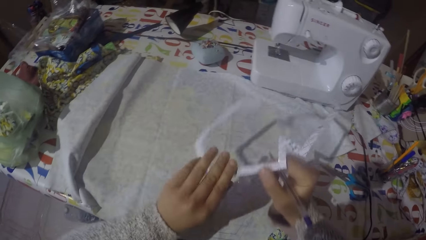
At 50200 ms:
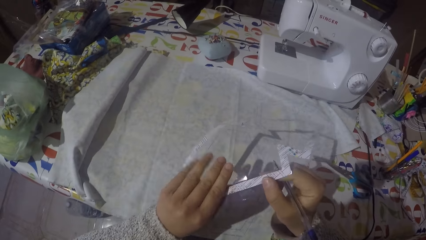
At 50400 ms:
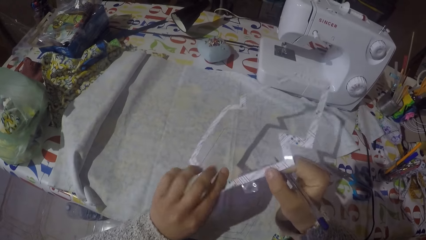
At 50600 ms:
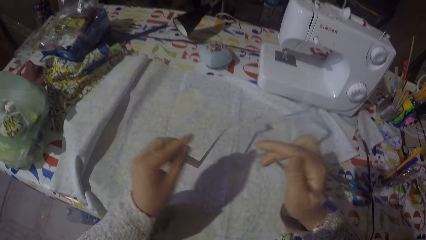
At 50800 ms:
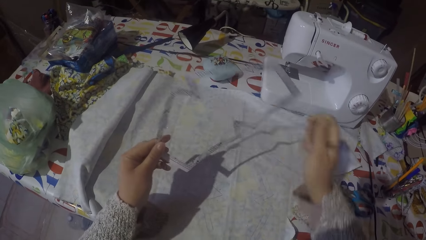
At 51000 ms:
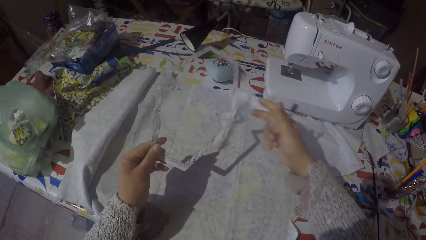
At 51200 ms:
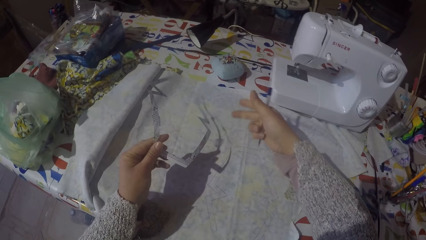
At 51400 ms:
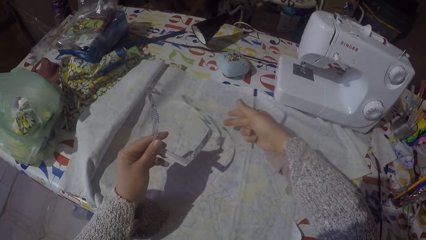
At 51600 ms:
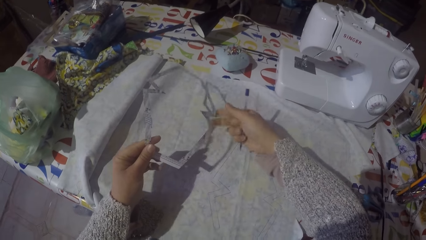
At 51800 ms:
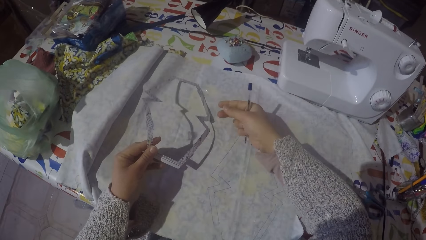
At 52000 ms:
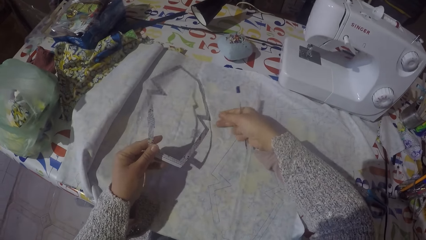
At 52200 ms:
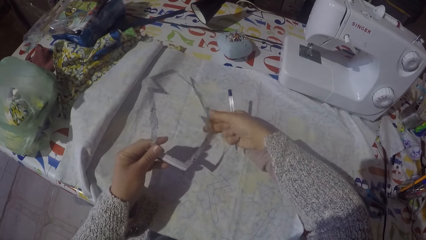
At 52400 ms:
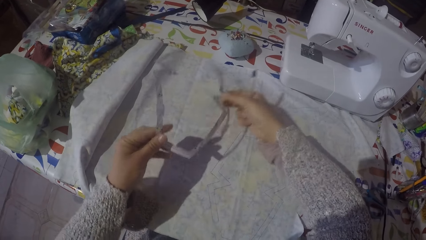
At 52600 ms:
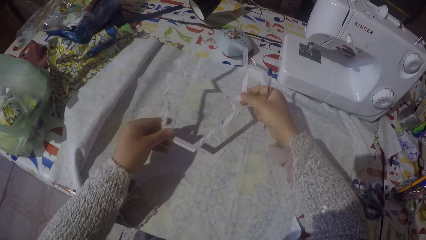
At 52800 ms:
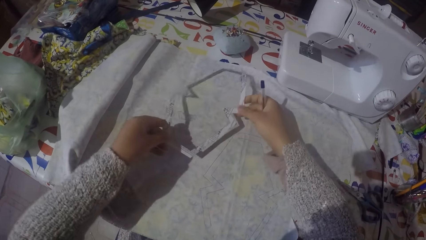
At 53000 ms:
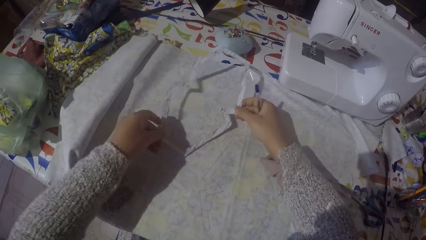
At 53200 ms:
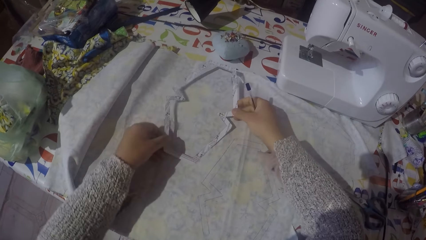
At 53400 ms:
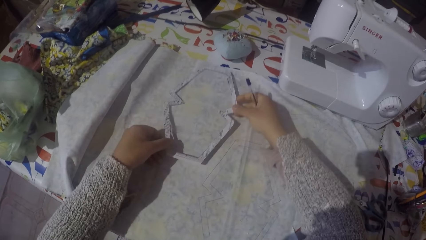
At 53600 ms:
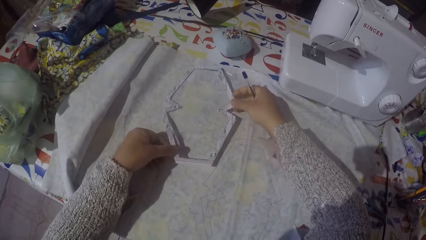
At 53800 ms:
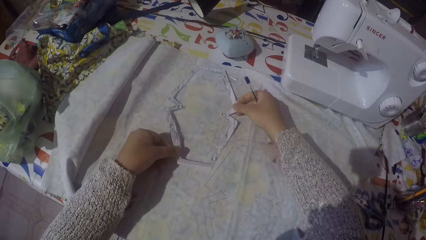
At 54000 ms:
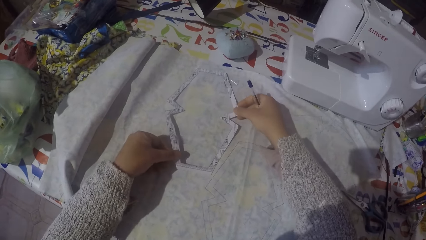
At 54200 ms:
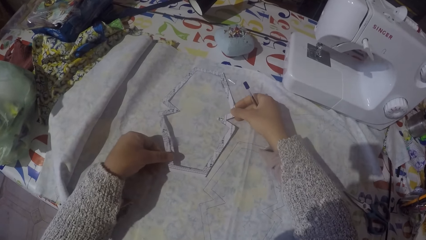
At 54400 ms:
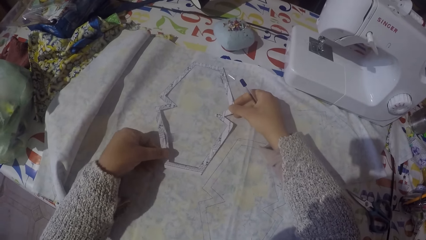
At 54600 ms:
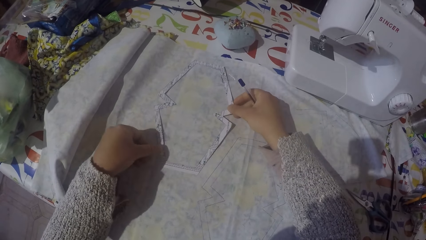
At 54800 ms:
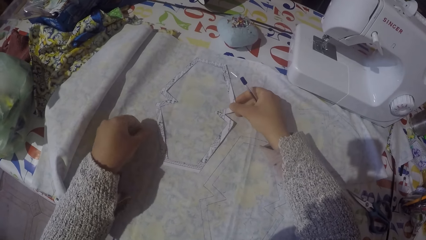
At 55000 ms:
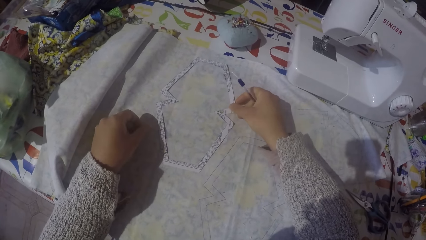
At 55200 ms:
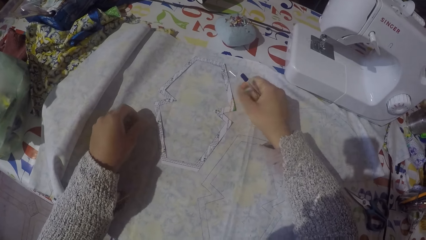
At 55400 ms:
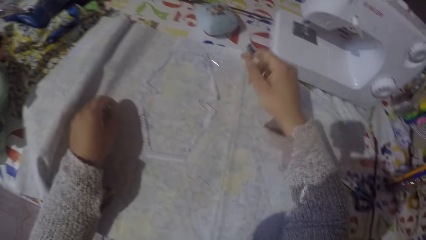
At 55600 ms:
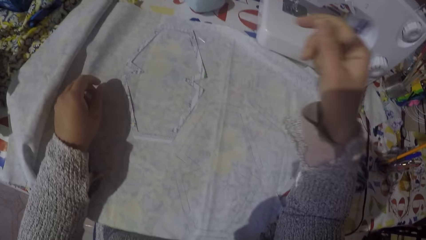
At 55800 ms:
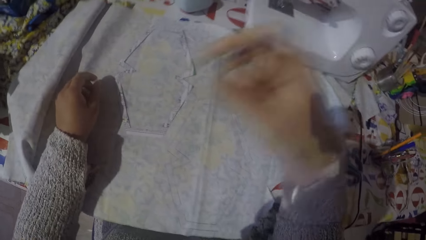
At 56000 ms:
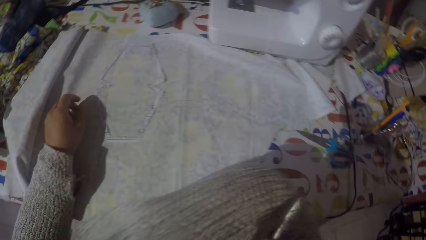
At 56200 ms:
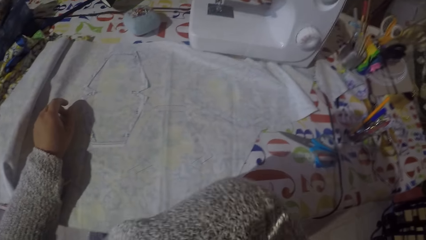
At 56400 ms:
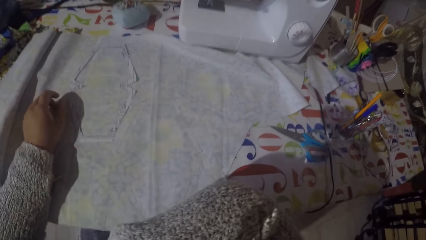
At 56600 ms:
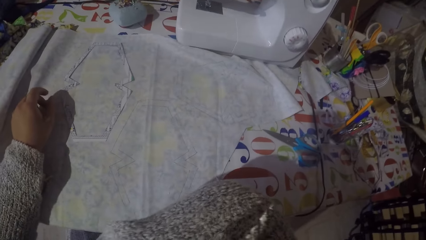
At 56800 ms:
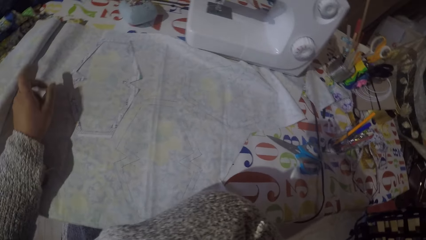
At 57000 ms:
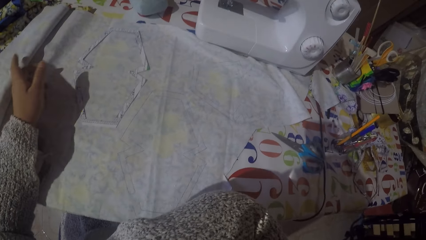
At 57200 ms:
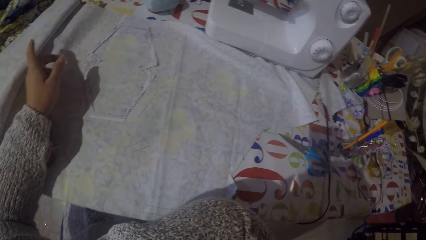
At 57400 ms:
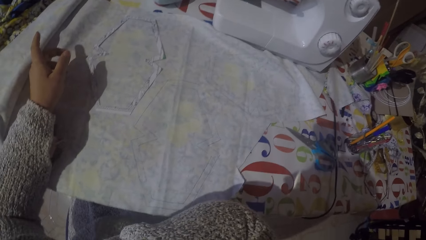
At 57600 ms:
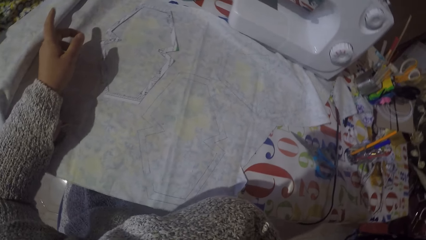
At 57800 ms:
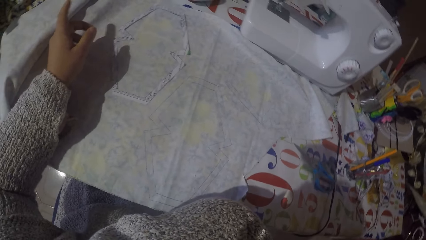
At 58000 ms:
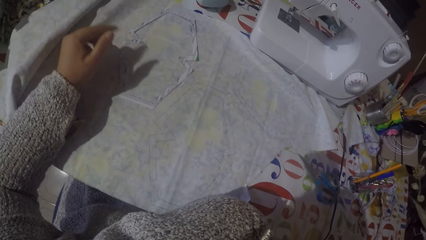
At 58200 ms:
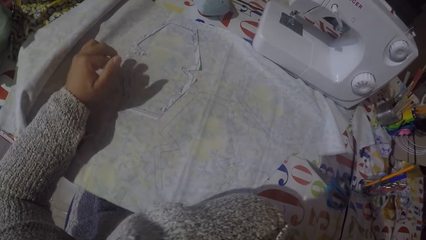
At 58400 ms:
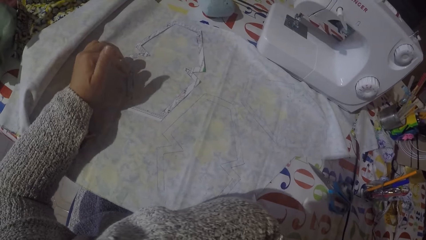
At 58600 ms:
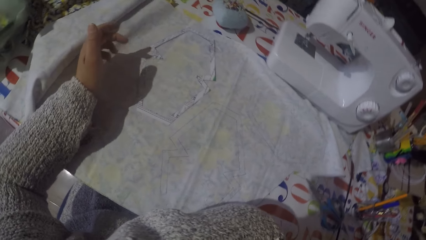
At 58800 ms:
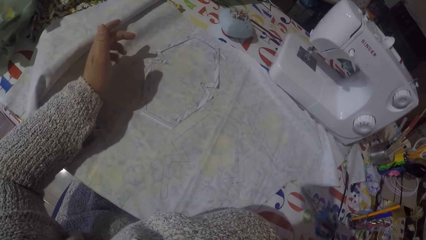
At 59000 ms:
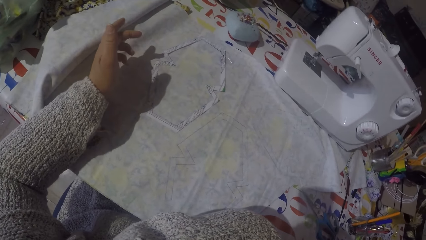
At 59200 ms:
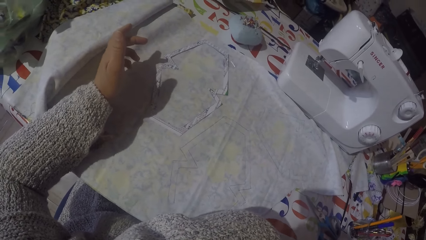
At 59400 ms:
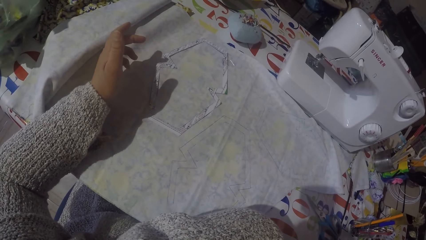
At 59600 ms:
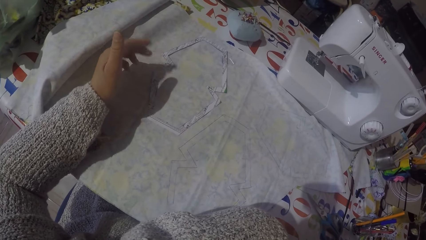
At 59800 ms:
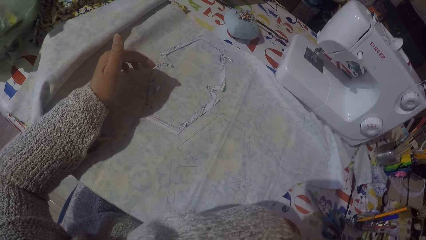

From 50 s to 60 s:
The camera wearer puts the guide on the fabric.

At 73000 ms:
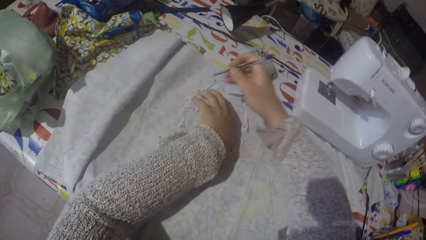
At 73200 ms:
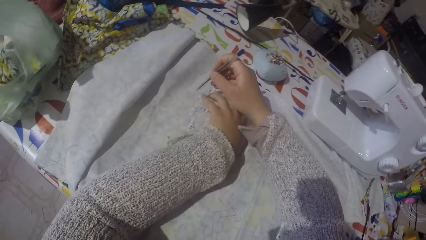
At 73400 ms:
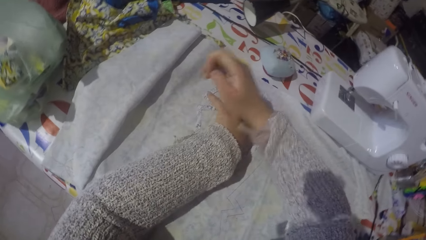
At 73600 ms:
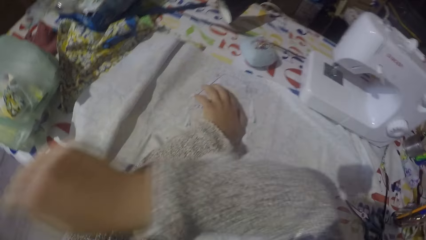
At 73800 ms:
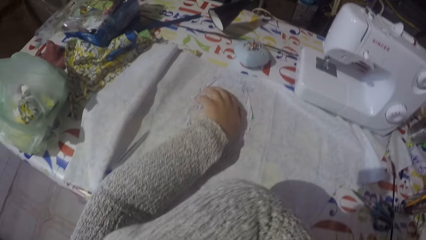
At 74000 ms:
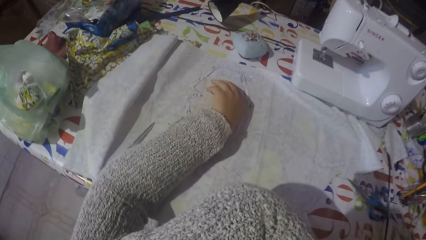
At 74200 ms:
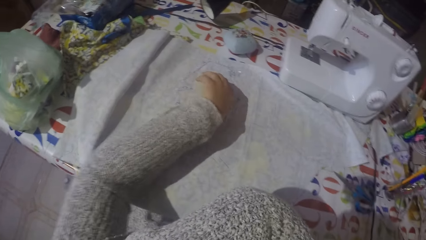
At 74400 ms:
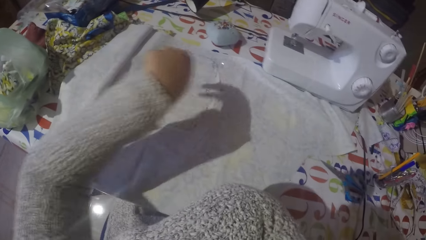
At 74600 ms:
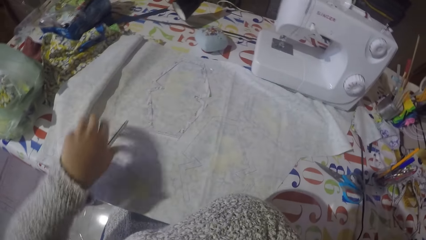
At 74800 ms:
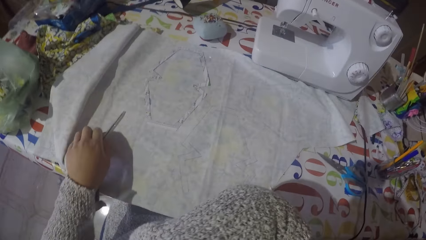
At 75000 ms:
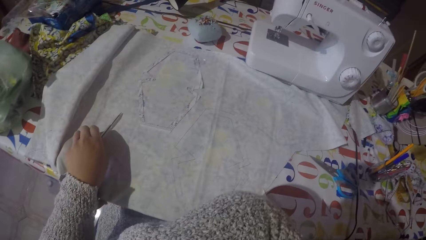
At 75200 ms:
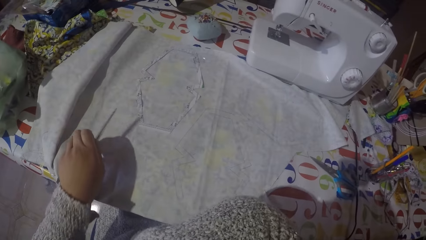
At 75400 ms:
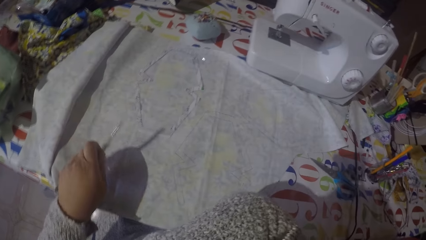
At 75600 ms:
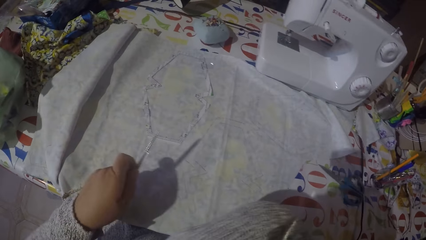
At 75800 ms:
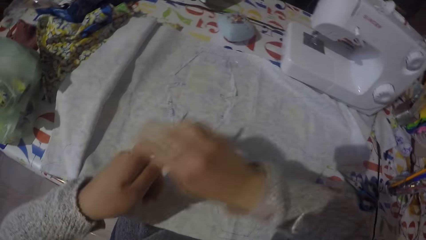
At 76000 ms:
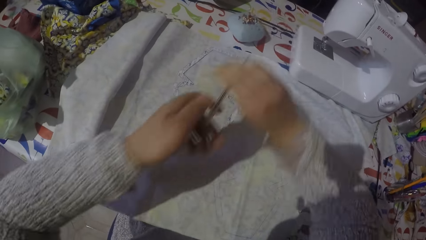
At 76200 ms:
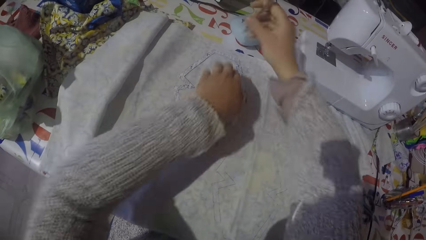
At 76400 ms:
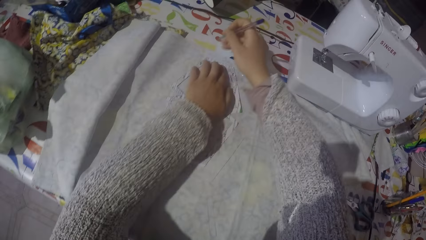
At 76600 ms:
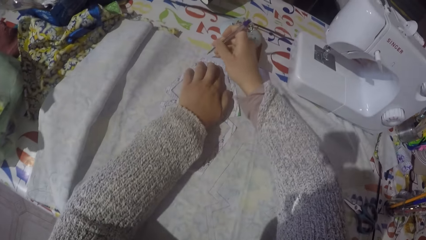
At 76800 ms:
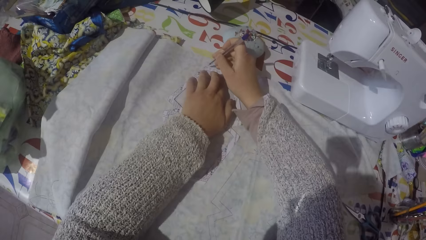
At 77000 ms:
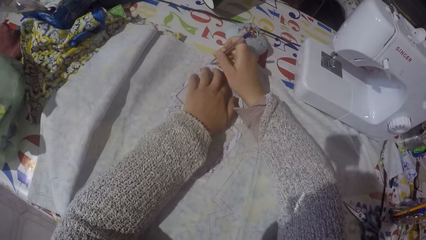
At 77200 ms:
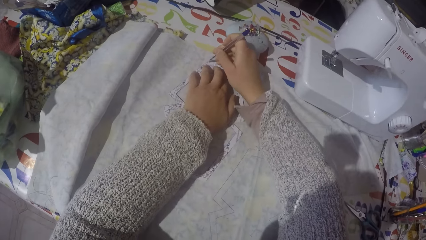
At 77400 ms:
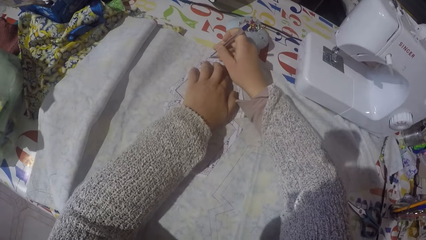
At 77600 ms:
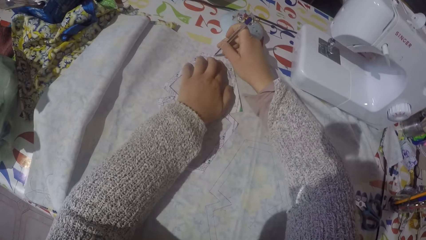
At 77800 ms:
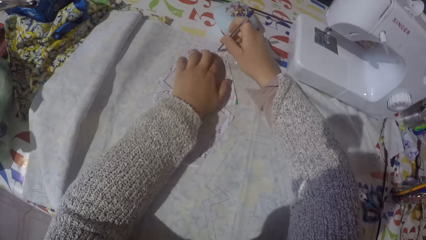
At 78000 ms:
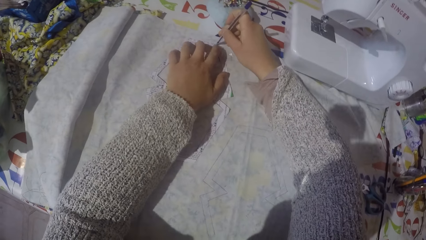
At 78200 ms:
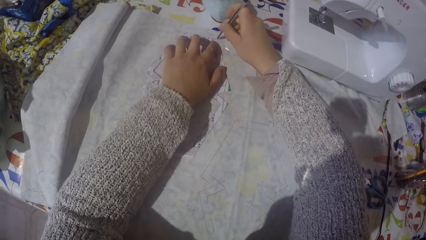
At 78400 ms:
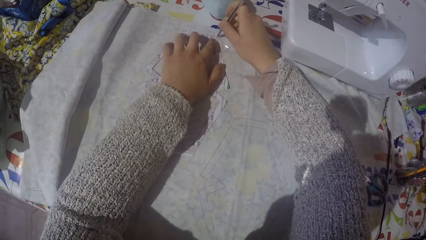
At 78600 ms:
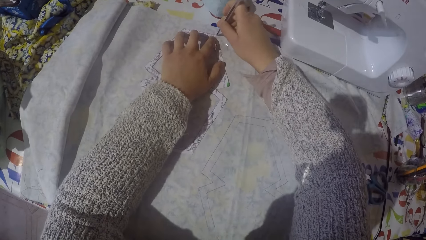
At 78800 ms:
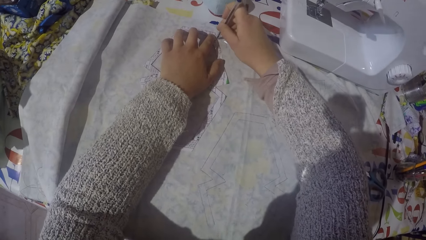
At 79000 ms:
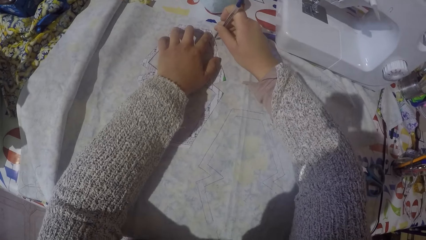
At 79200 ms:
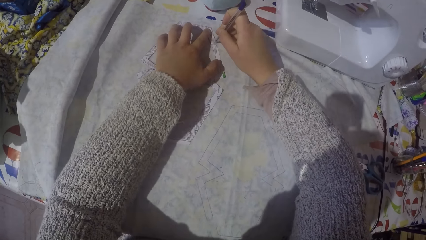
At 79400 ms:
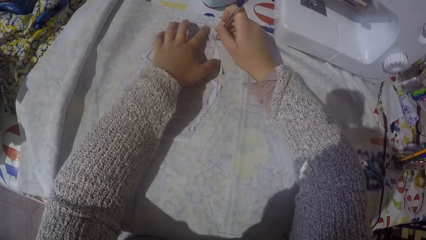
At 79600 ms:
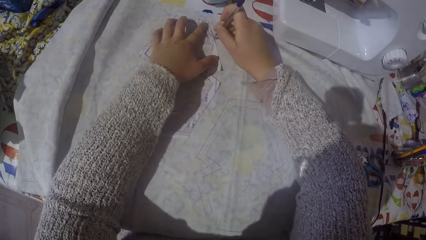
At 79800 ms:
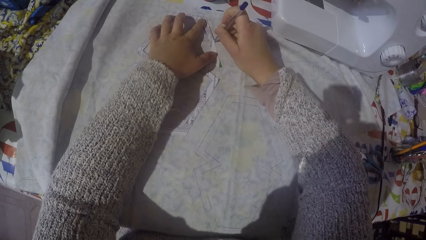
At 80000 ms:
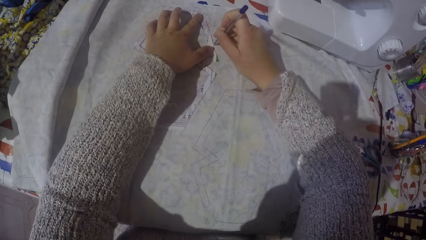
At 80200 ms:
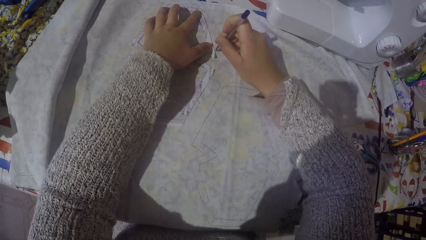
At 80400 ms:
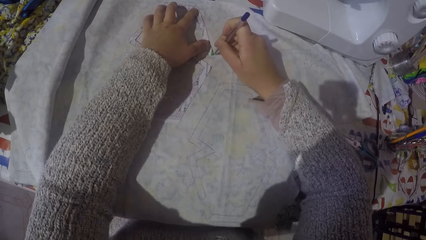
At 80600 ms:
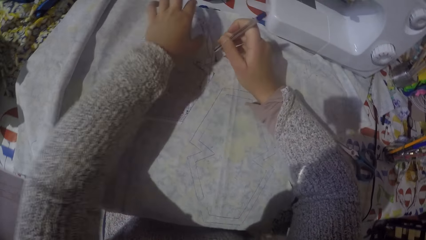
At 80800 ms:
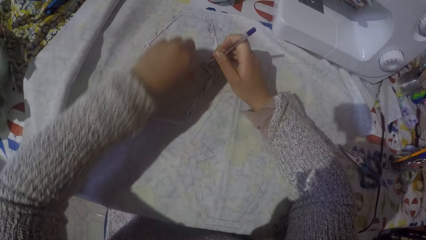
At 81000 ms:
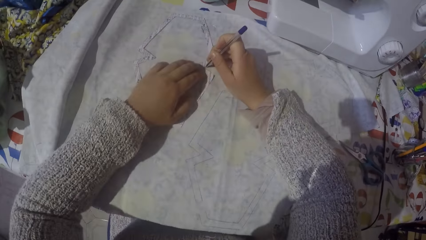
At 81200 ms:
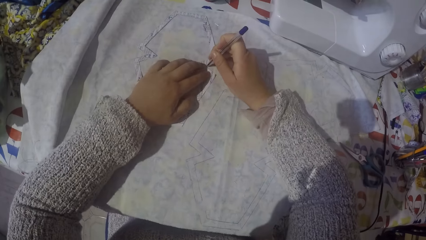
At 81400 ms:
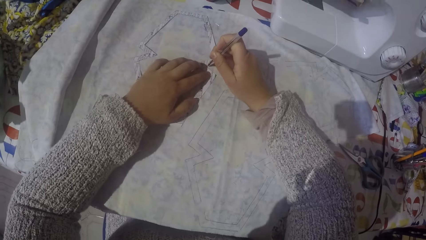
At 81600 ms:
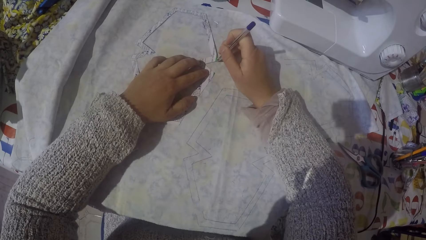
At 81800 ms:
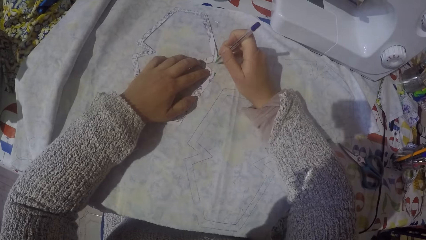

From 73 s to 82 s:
The camera wearer picks up a pen. They draw with the pen.
